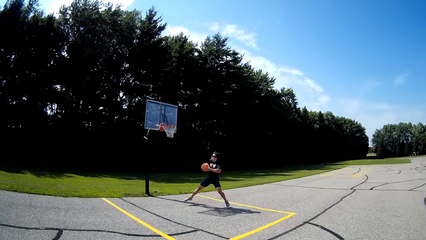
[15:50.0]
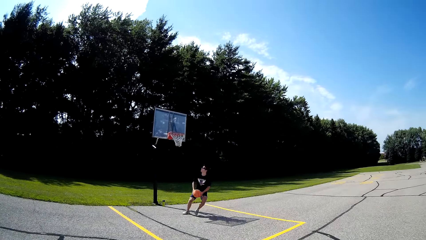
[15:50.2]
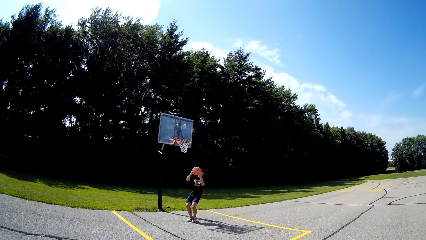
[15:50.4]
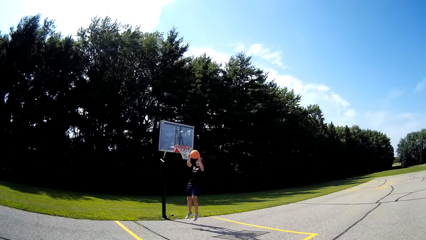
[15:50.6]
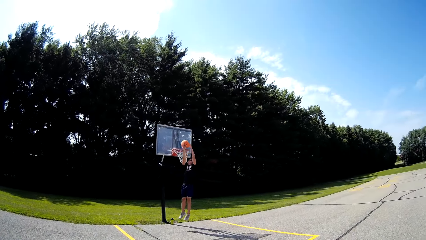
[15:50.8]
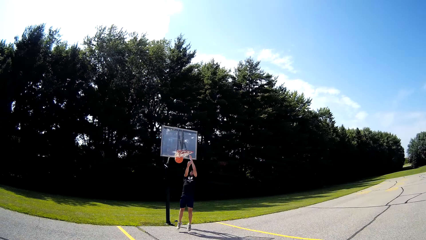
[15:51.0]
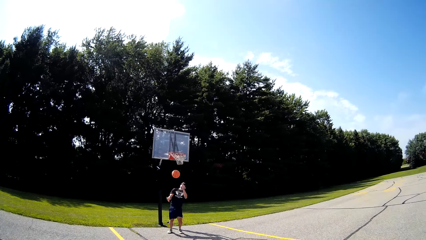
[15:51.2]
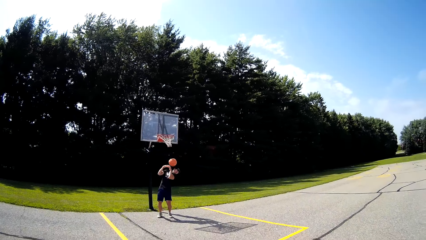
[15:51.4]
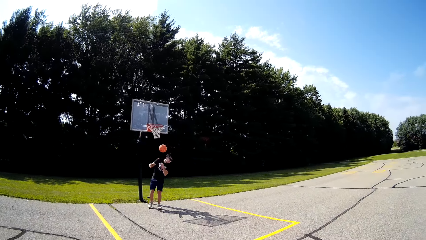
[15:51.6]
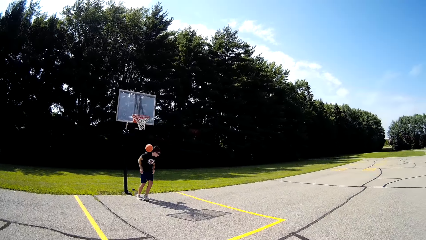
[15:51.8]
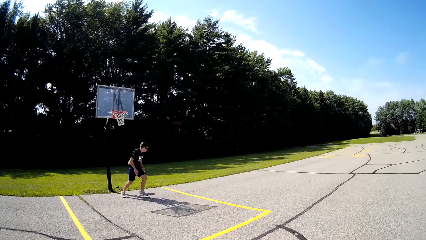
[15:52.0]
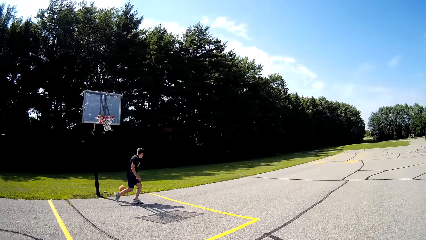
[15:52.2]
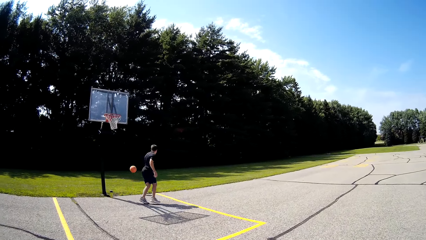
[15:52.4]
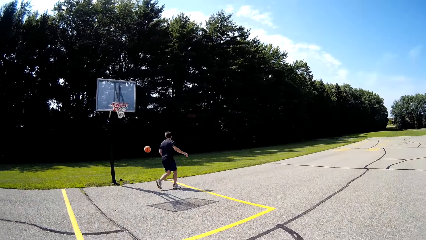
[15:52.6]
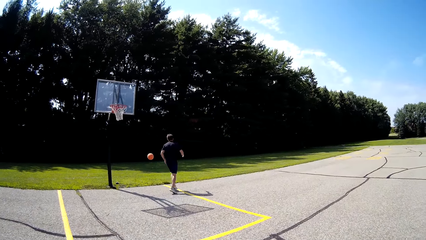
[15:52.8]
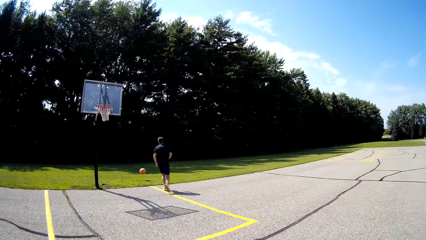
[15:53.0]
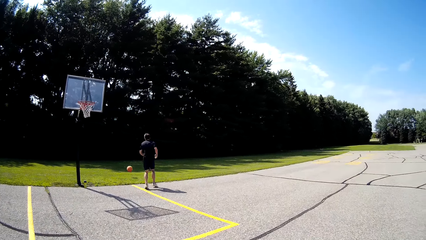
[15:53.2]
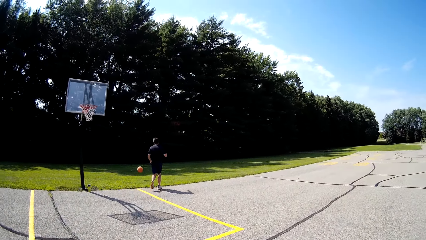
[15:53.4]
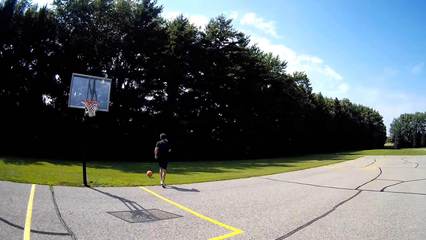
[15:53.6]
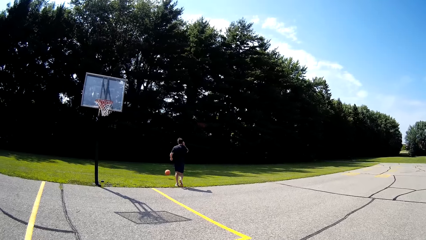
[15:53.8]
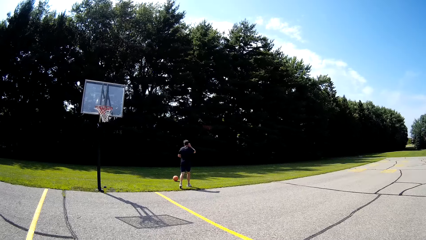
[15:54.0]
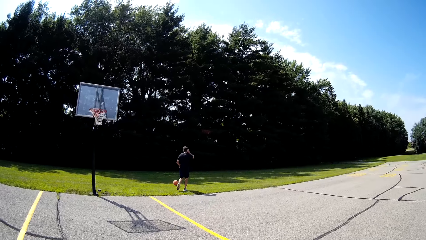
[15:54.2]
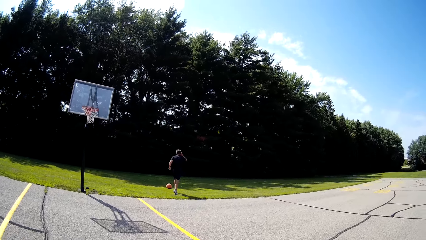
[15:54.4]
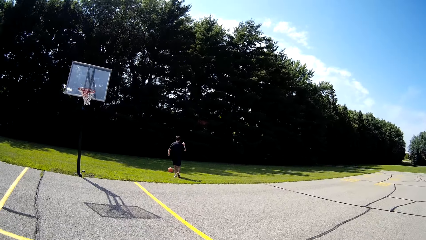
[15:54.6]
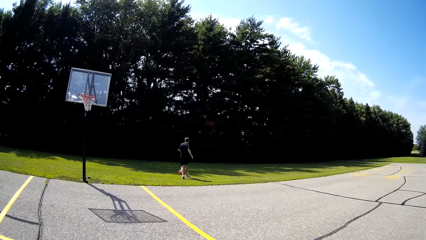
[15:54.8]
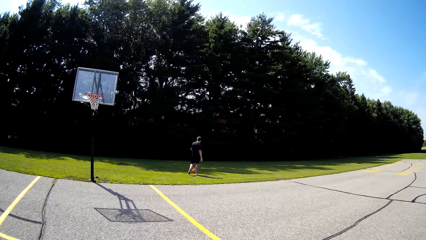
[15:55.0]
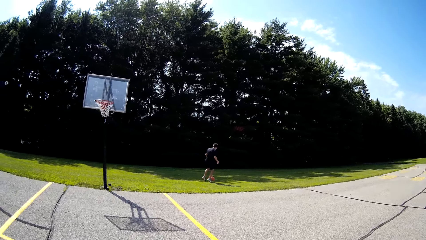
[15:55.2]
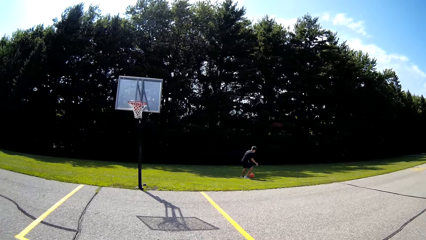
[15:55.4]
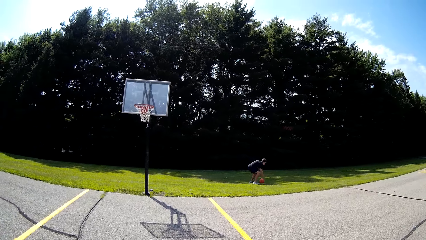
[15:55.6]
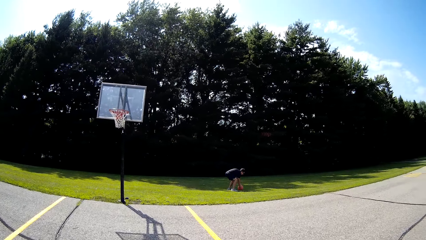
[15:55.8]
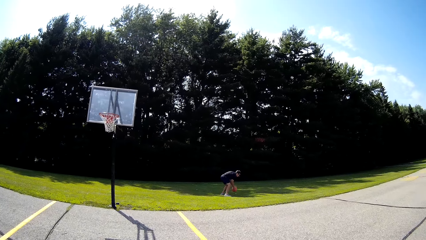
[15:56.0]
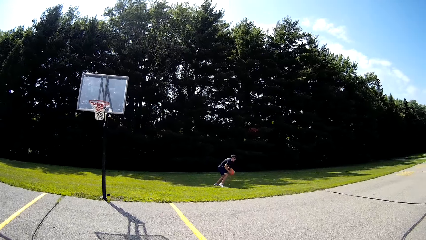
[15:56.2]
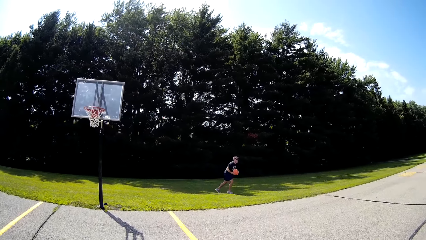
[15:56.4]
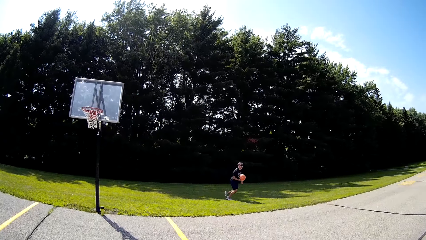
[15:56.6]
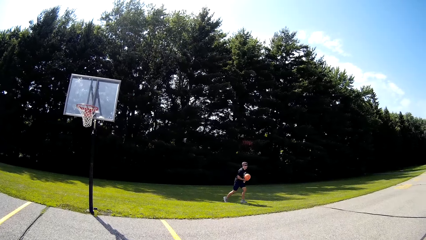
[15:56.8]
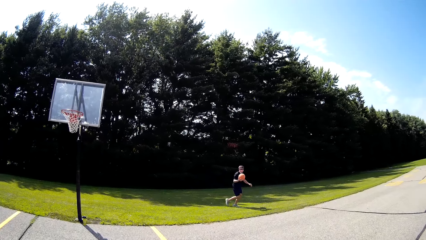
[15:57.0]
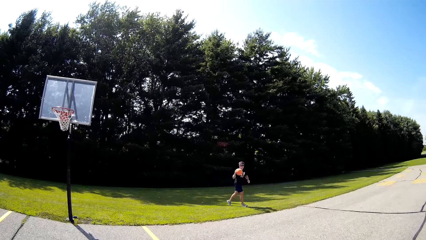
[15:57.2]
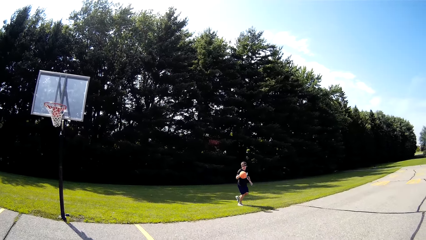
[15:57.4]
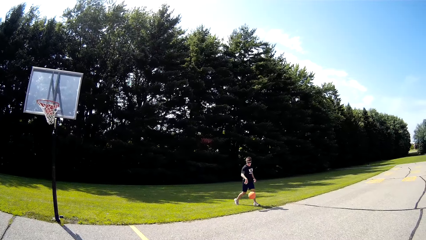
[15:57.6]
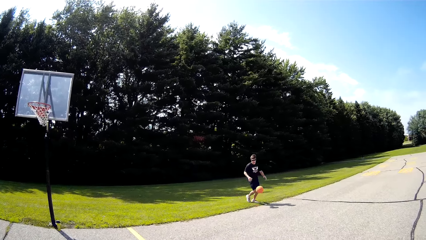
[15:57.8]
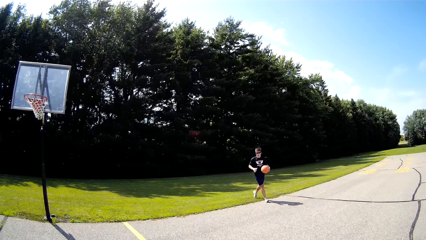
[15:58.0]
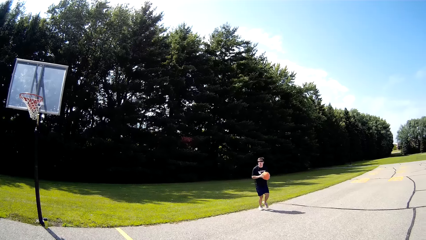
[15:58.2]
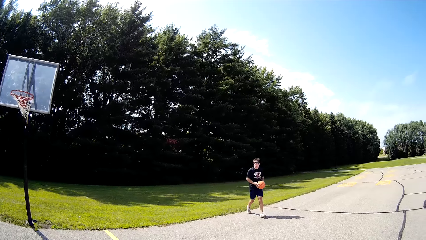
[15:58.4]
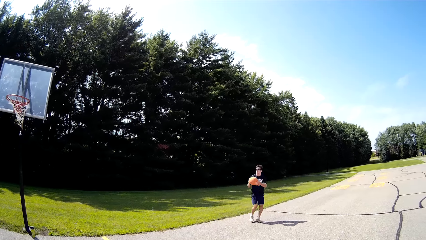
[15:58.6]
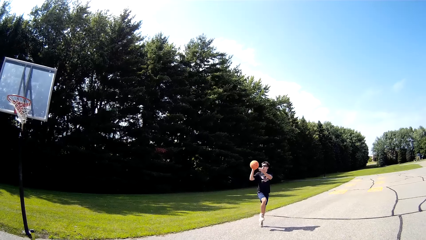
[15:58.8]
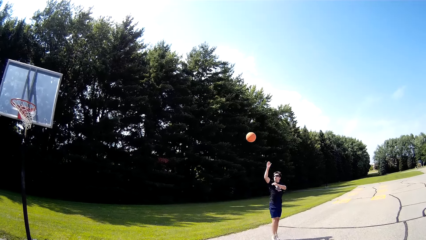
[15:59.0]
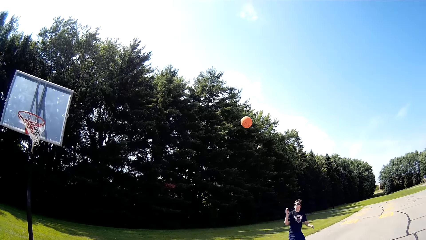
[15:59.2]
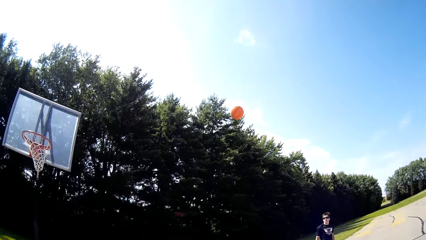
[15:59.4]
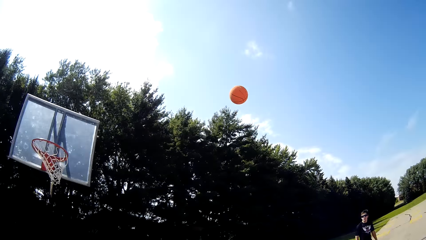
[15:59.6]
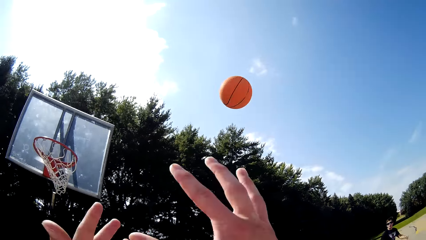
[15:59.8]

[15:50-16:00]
The man dribbles the ball, holds the ball, and shoots the ball. The man runs after the ball, catches the ball, carries the ball, and dribbles the ball. The man plays basketball.

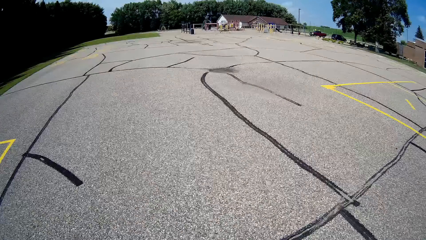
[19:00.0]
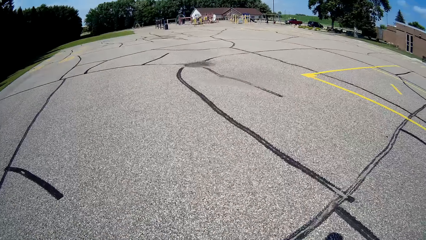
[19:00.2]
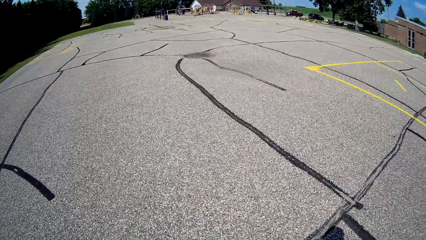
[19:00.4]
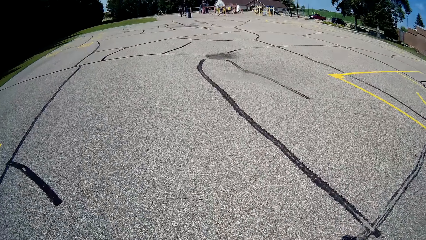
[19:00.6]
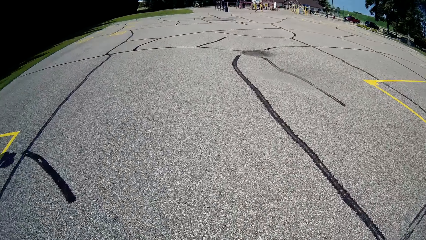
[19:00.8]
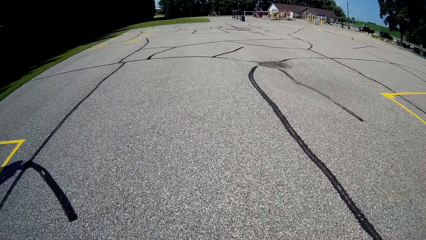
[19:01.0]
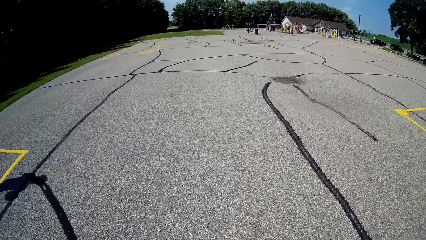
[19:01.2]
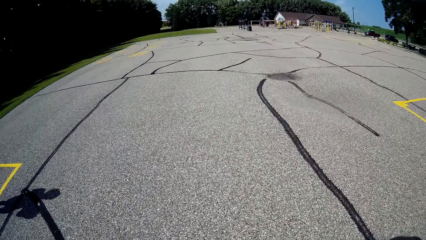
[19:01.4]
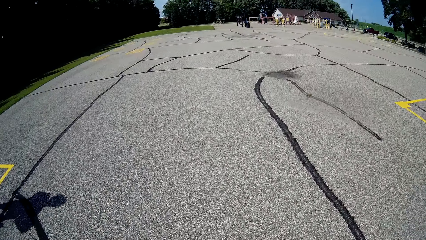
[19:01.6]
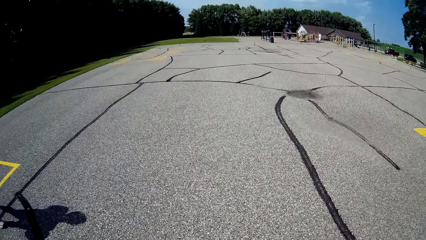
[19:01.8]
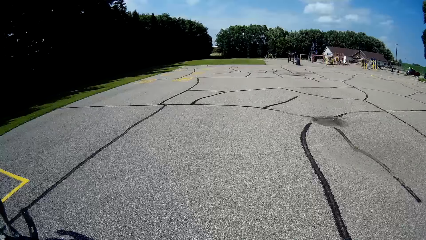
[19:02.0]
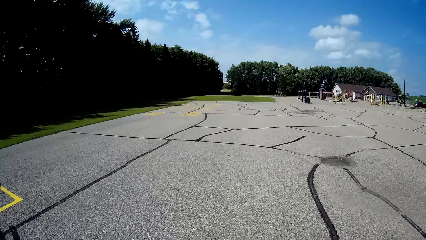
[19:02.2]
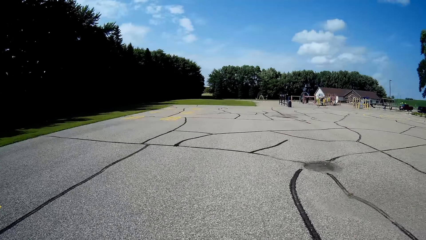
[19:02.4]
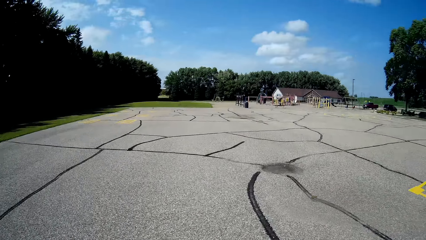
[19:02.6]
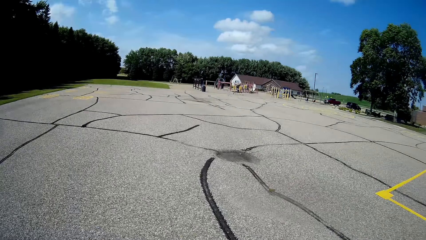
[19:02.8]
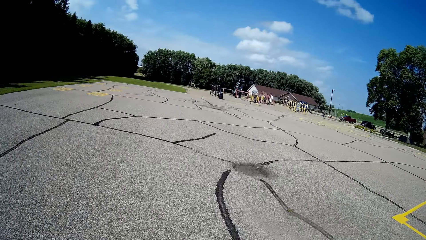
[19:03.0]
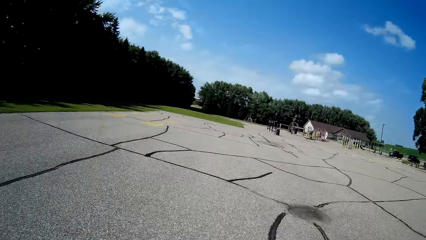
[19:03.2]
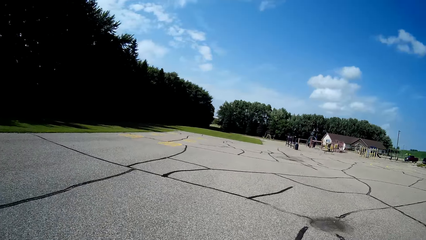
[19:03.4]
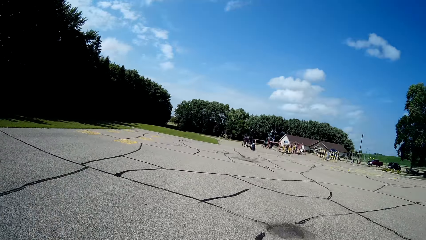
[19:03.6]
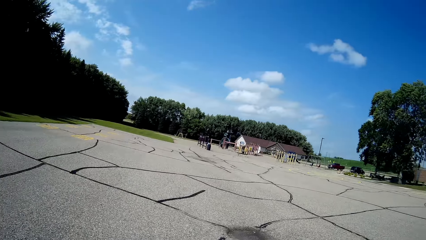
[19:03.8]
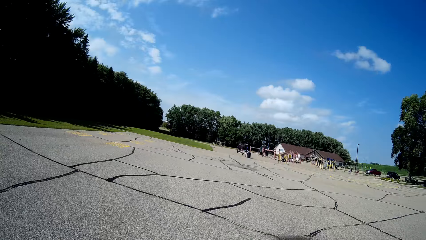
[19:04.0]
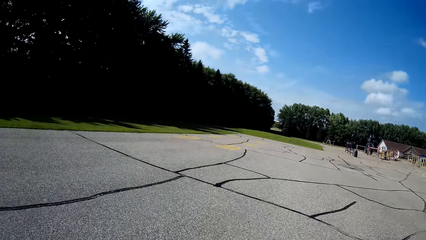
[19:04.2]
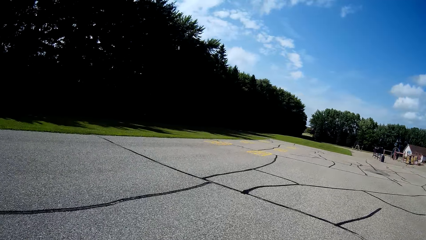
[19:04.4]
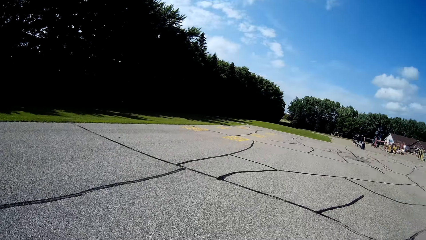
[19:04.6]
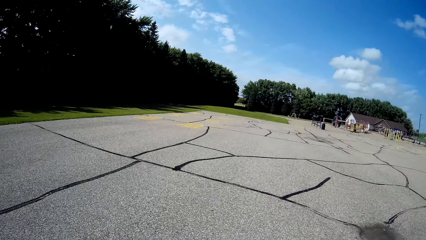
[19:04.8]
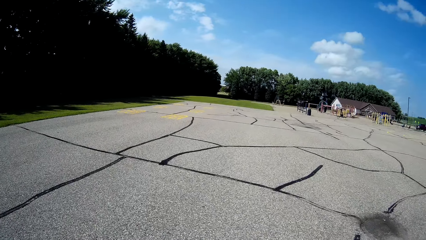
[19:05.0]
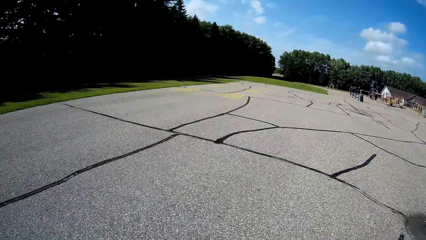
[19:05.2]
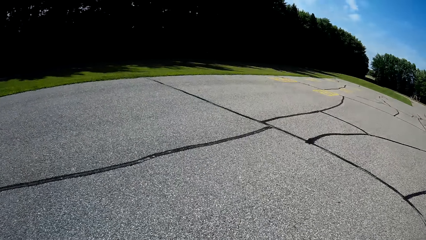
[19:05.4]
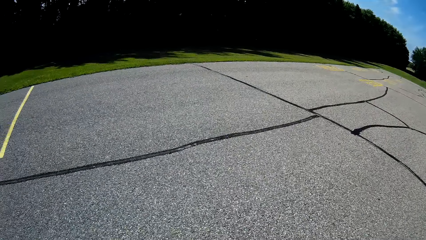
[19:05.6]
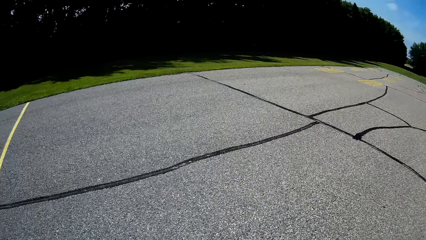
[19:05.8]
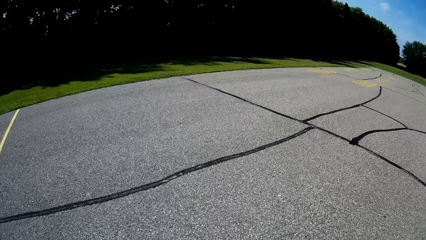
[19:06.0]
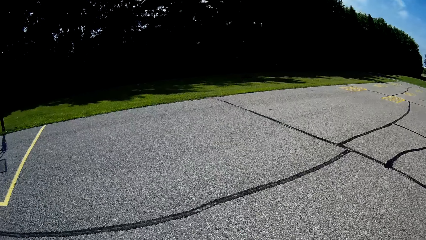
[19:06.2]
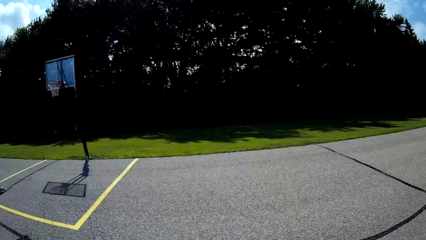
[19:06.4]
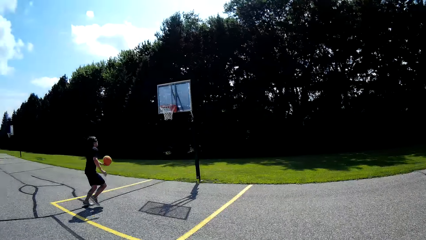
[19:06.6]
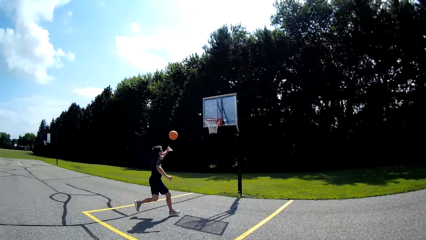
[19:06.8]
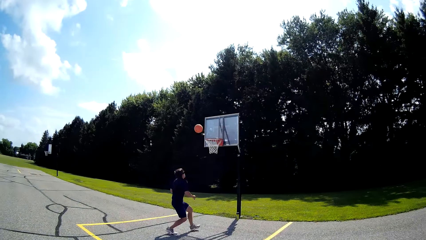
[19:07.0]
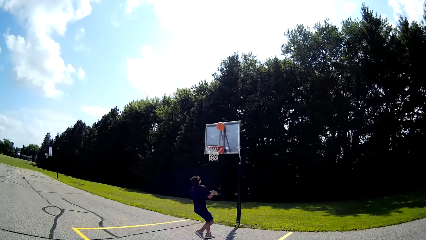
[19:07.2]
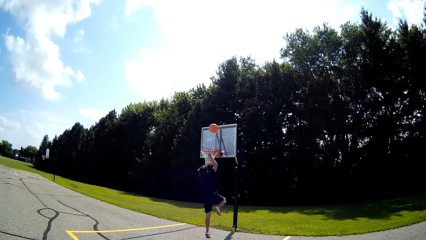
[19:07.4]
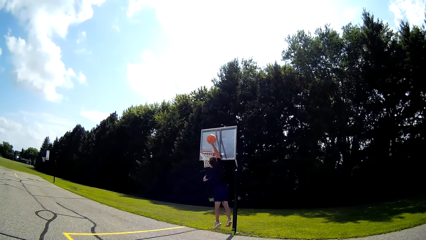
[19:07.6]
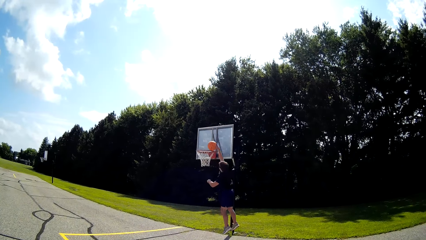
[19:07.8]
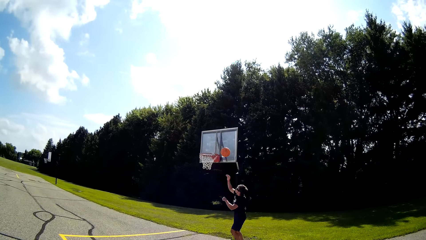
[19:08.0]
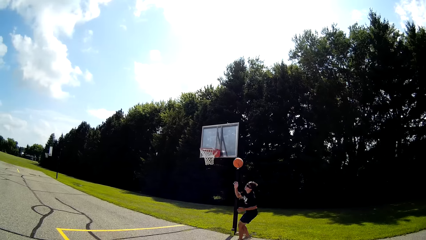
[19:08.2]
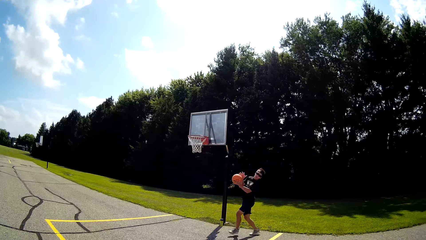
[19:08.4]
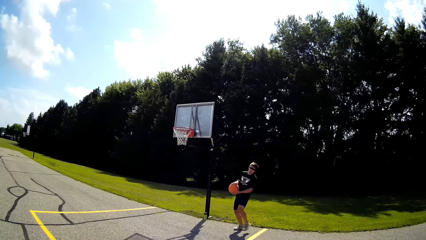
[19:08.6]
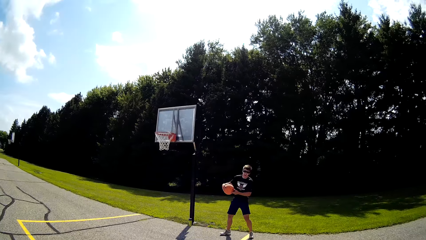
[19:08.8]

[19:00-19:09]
The camera wearer looks around the playground. They walk around the playground. A man throws the ball. The man plays basketball.
